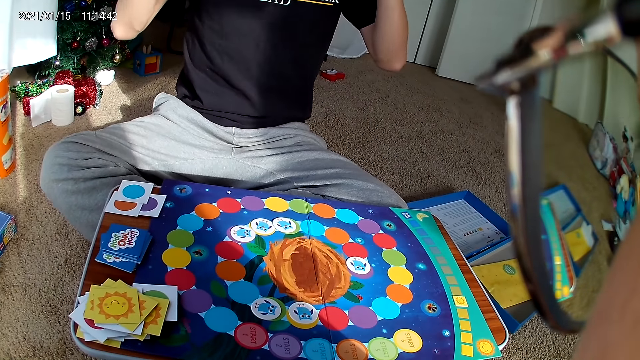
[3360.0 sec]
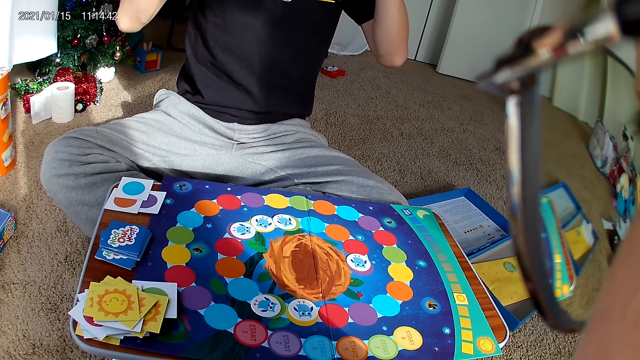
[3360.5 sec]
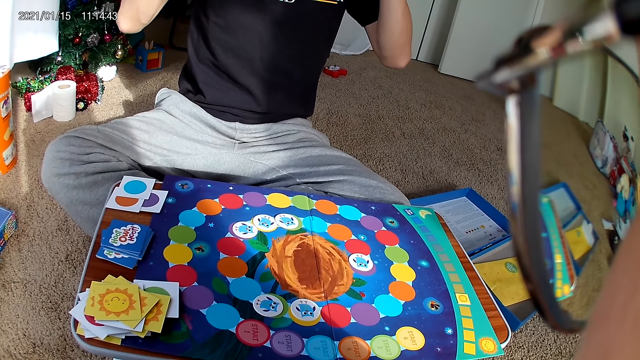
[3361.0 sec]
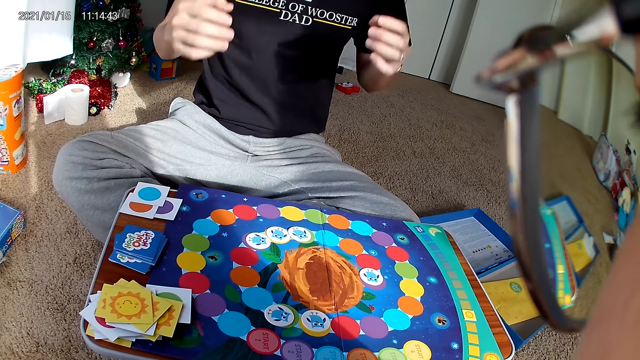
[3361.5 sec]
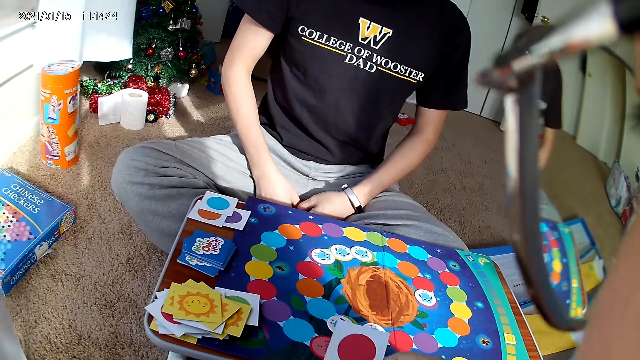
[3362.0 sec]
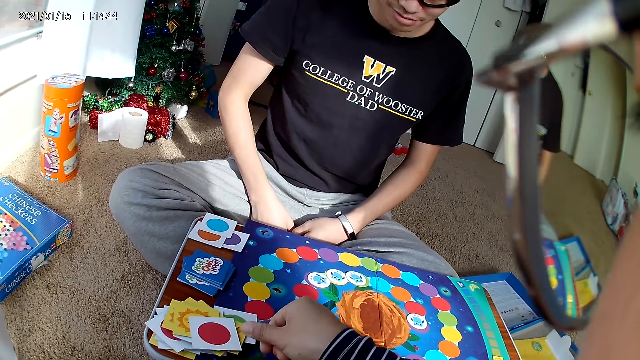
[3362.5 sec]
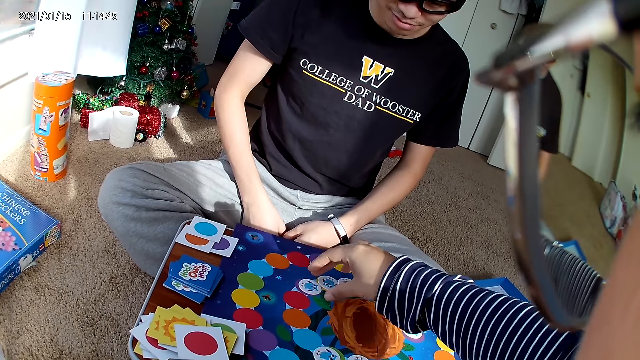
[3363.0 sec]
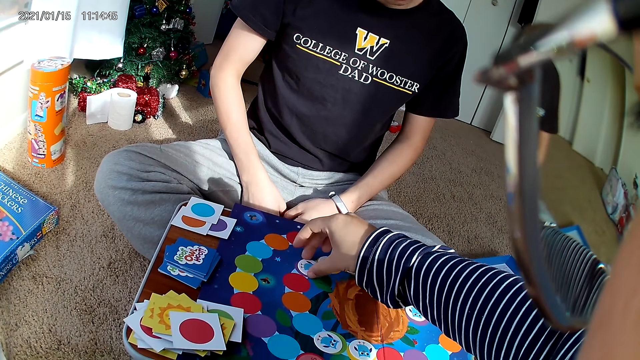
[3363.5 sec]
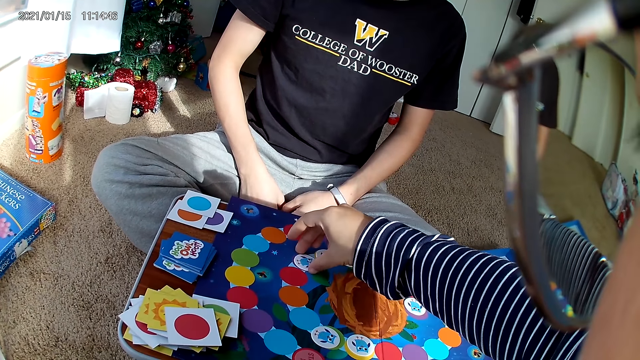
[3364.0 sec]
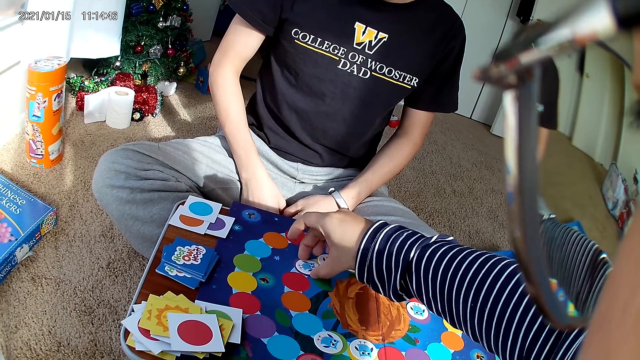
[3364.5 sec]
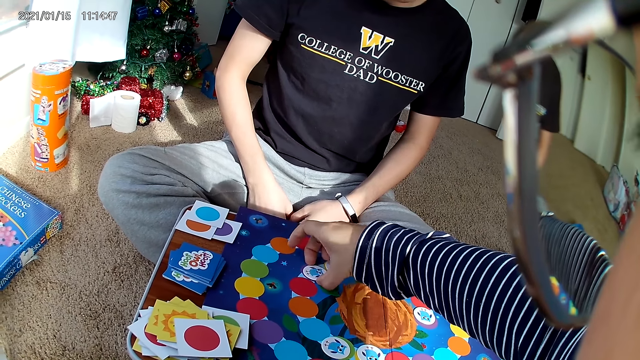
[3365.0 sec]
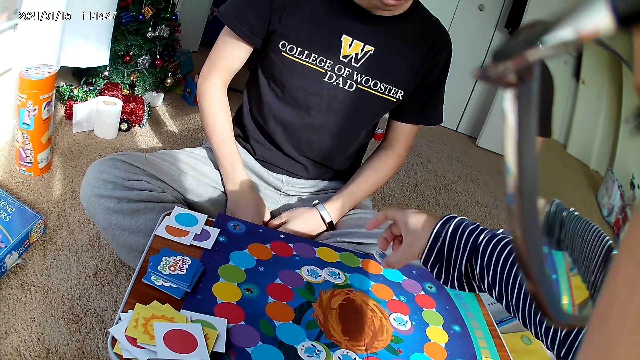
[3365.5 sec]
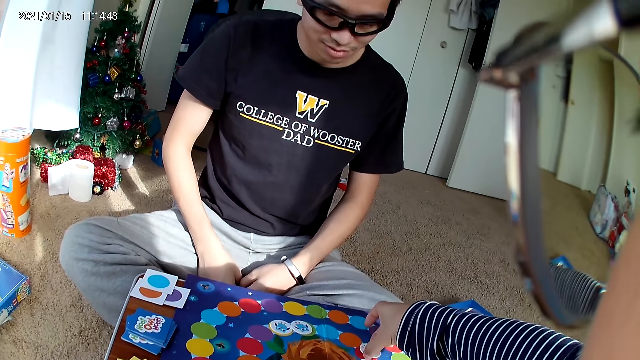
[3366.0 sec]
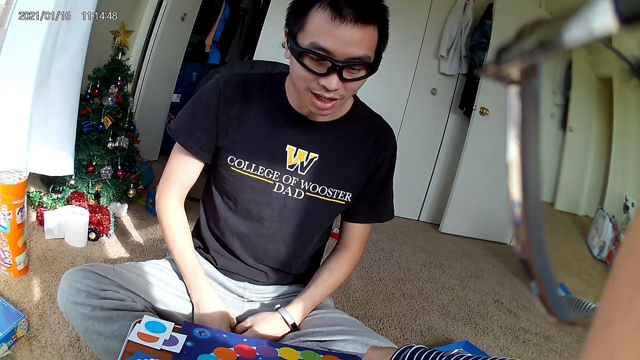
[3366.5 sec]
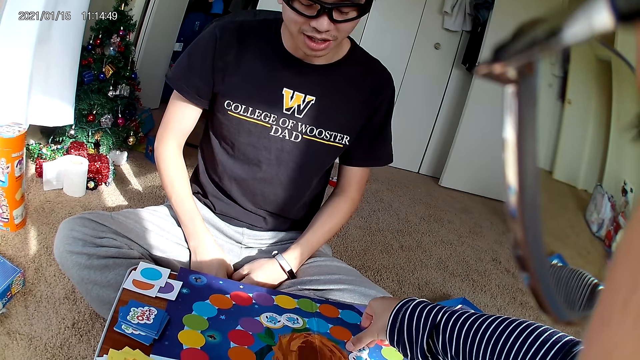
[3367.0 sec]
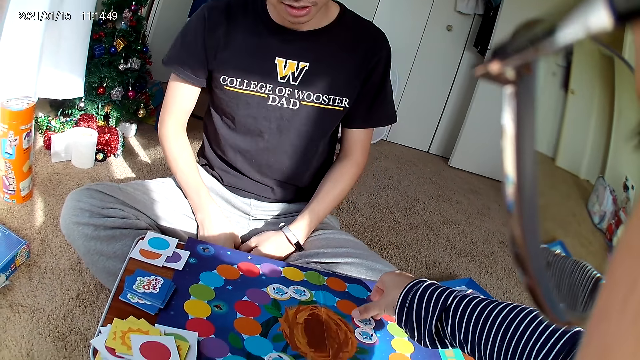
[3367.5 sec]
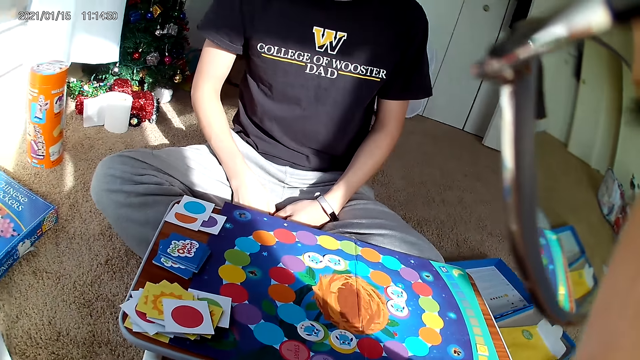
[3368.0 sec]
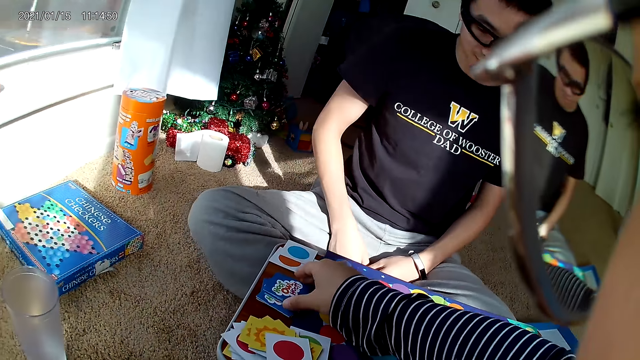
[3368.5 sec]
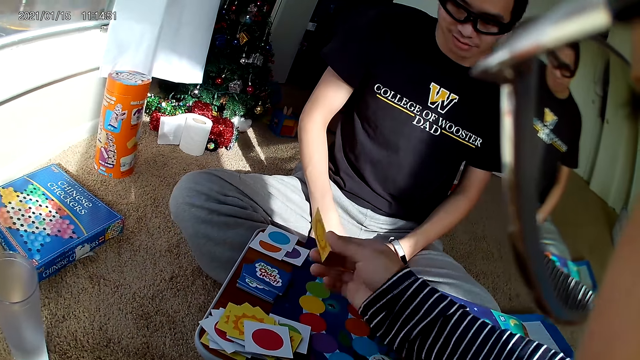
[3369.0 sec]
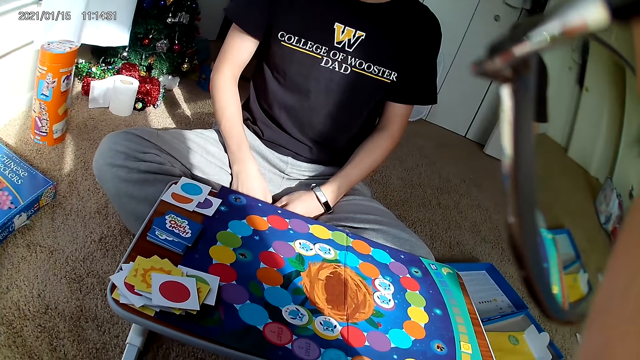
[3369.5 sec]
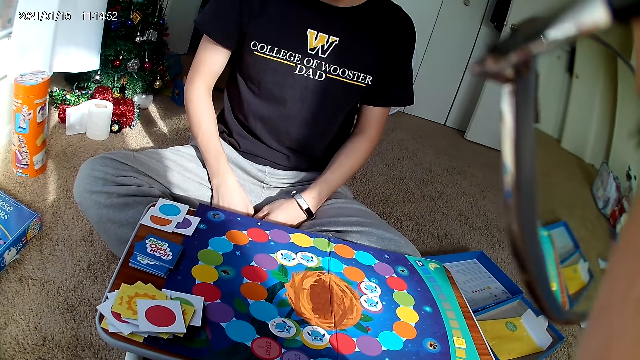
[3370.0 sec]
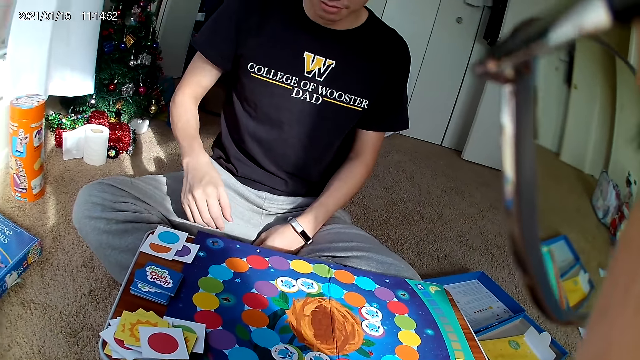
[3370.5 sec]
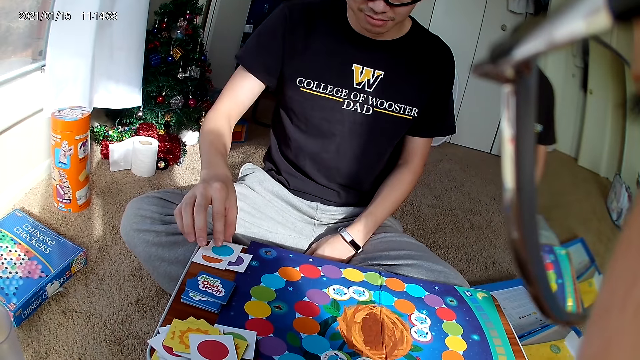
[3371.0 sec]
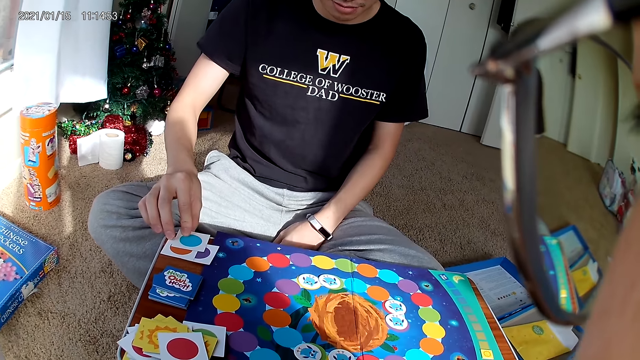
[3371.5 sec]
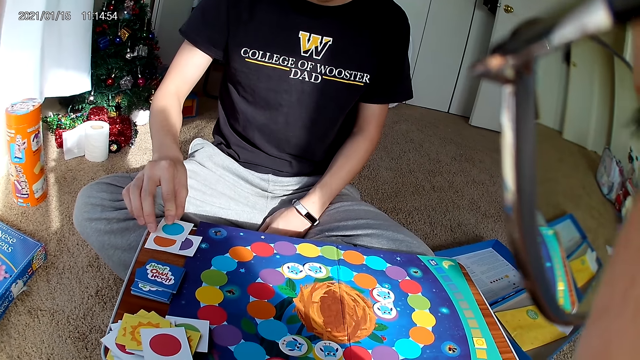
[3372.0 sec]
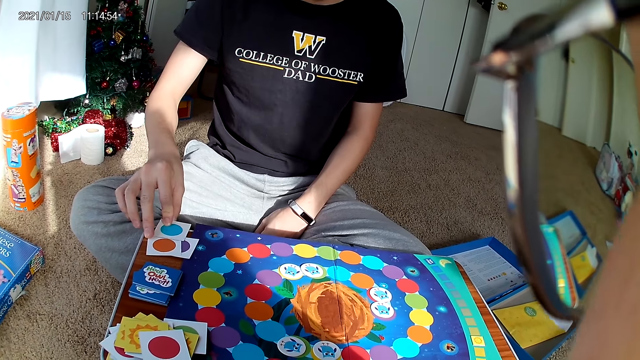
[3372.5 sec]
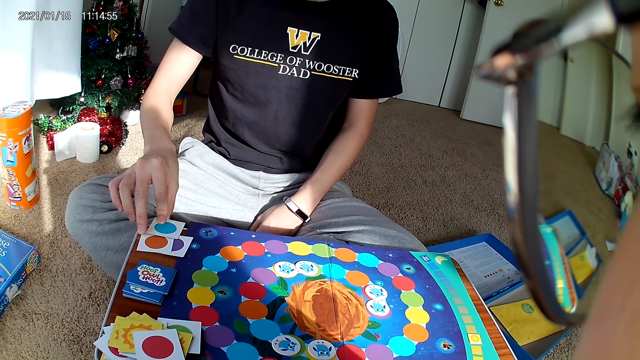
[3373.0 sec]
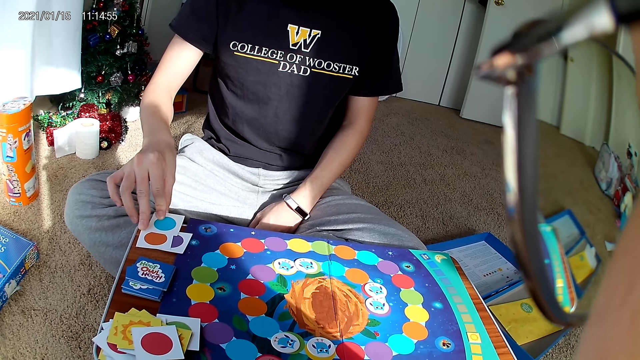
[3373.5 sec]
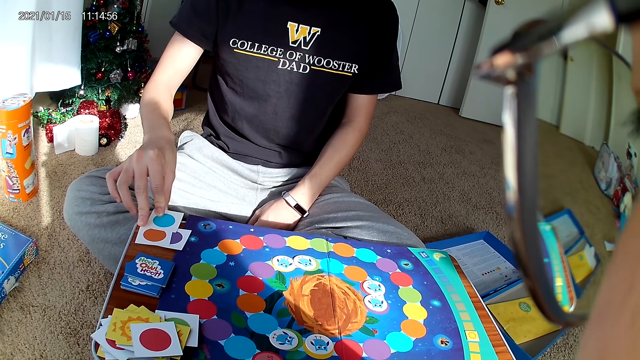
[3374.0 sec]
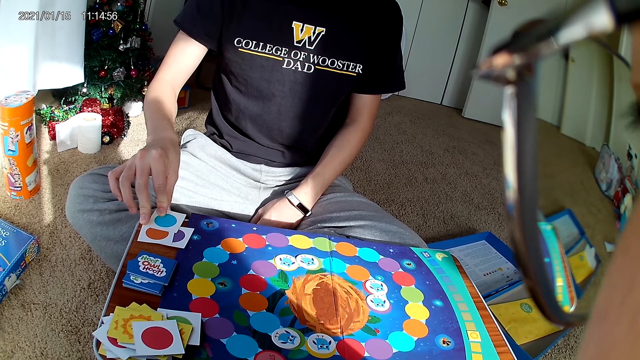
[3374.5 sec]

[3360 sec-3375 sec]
A man raises his hands. He drops his hands. The camera wearer drops a card on the board with her right hand. She picks a card from the board with her right hand. She drops the card on the board with her right hand. She picks a card from the board with her right hand. The man adjusts a card on the board with his right hand. He touches a playing card.

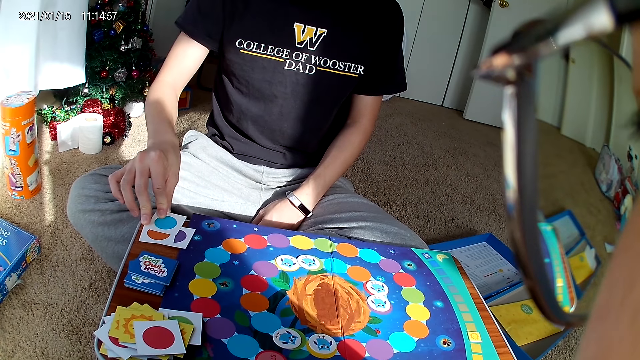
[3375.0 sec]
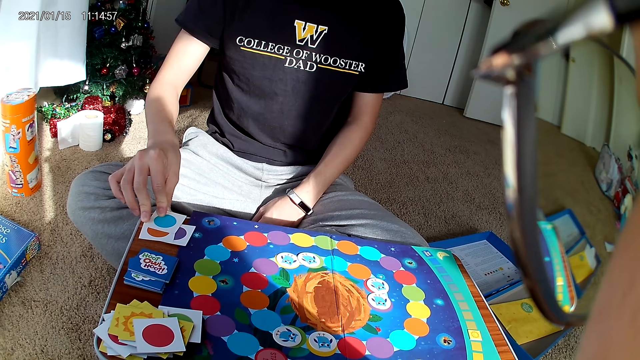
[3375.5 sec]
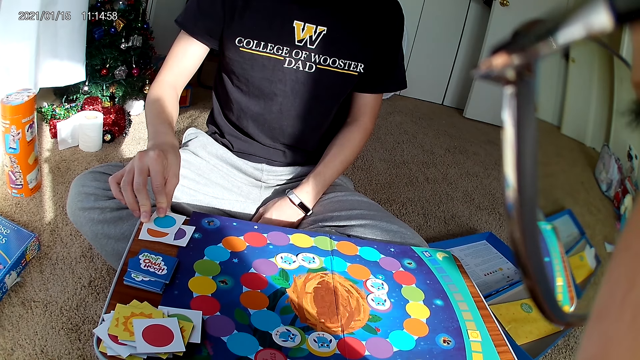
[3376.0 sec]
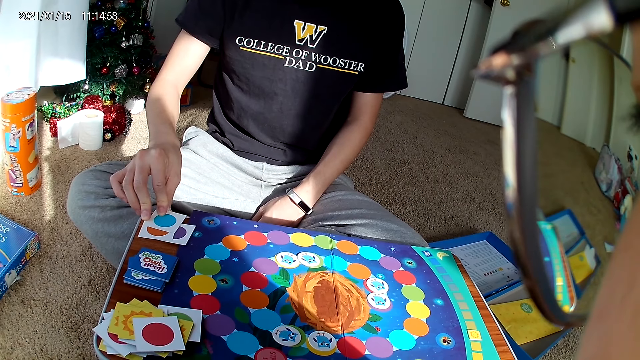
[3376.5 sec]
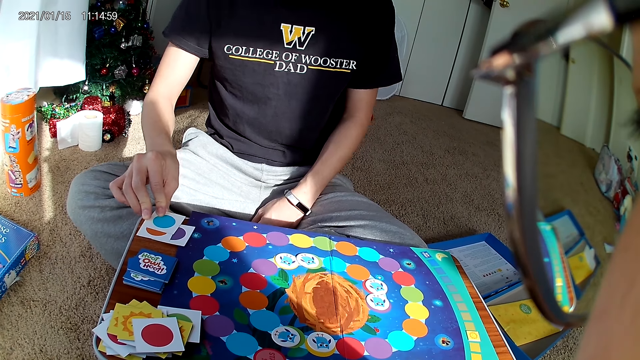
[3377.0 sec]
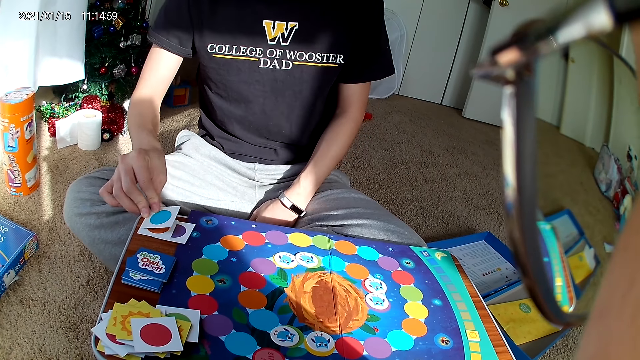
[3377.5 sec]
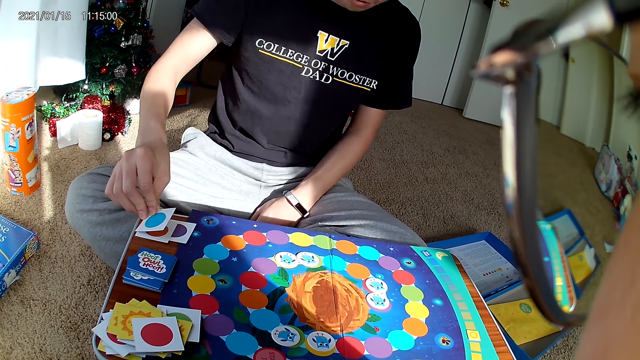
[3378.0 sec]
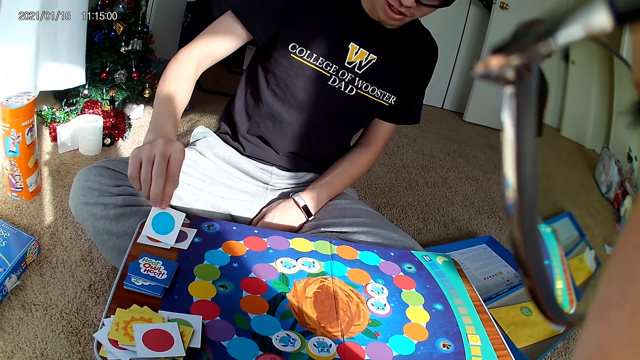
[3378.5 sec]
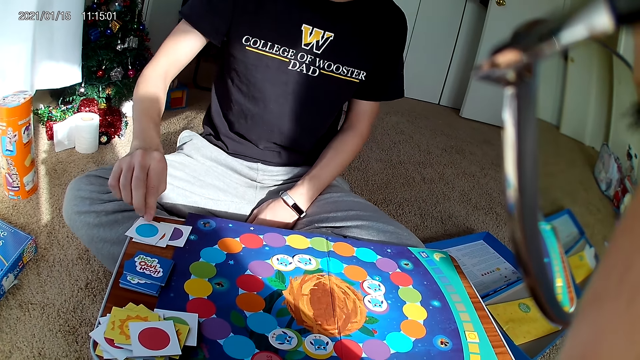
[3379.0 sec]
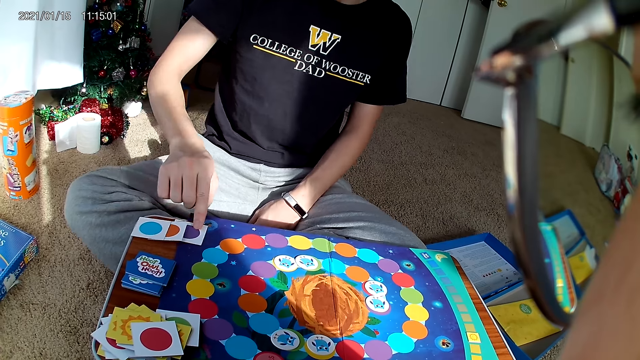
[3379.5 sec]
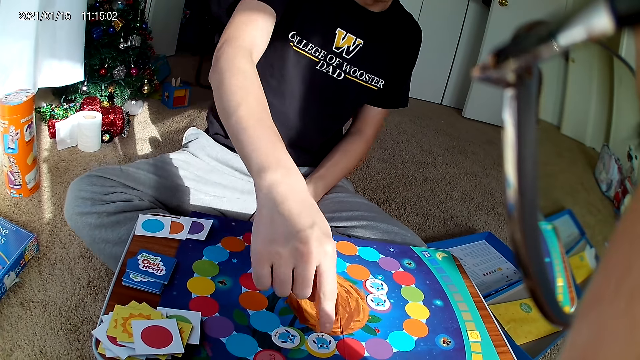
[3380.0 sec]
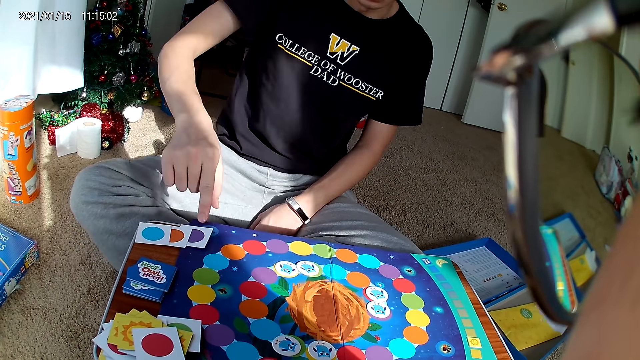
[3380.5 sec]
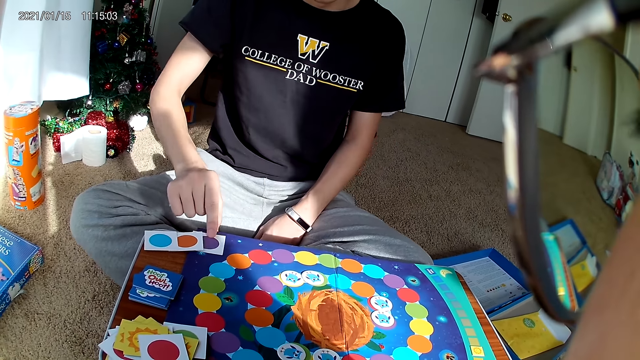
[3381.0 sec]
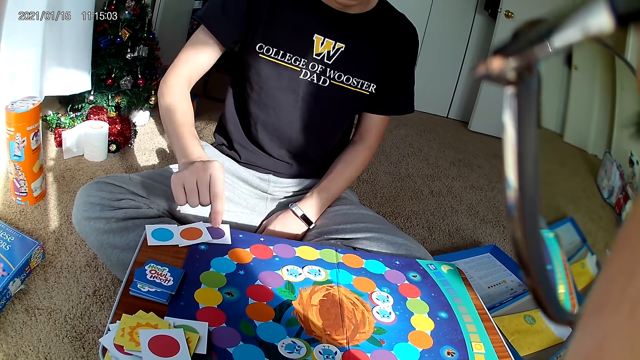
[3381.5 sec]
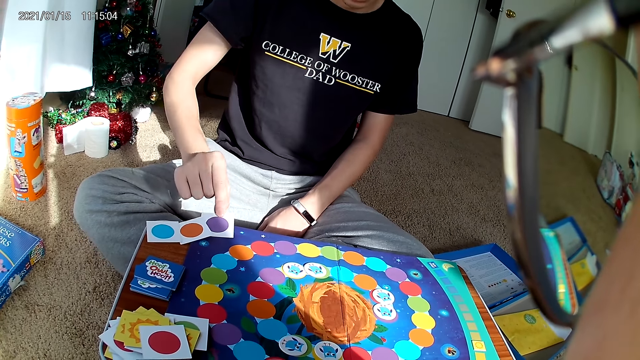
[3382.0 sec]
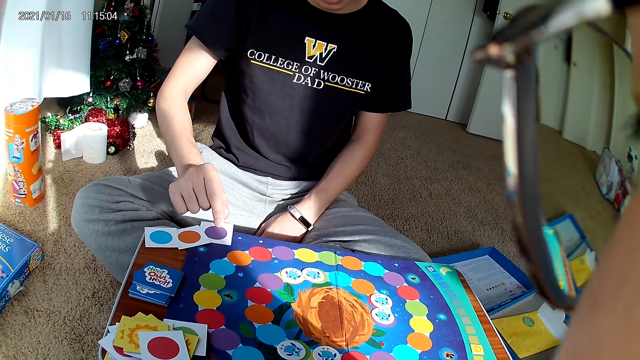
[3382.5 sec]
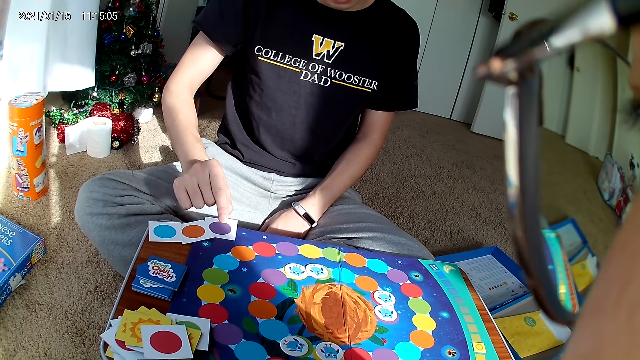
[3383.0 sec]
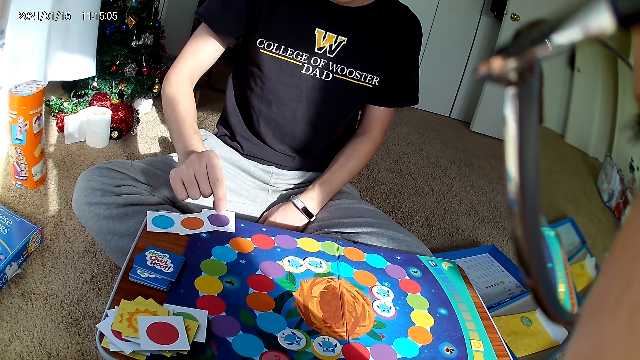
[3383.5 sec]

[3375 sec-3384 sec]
A man points at the scrabble. He touches the playing cards. He picks a card from the board with his right hand.
